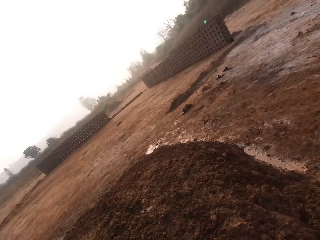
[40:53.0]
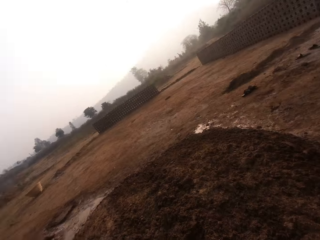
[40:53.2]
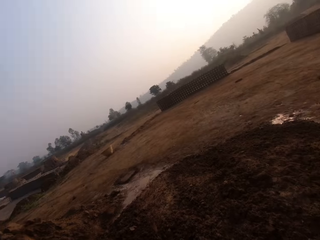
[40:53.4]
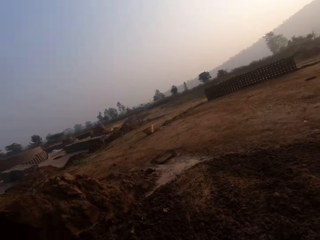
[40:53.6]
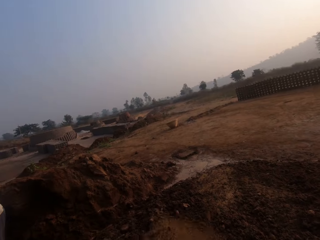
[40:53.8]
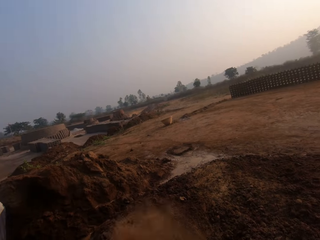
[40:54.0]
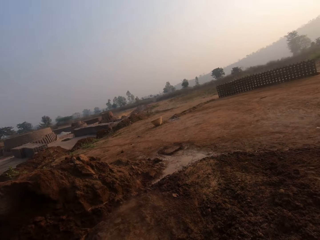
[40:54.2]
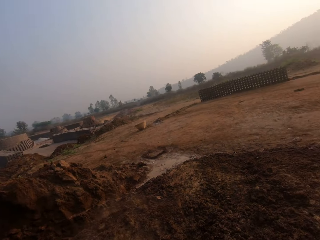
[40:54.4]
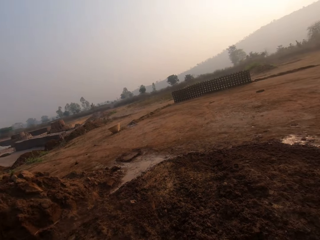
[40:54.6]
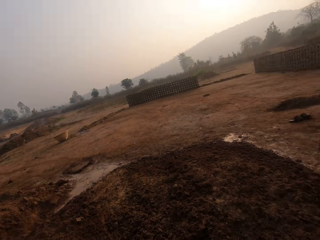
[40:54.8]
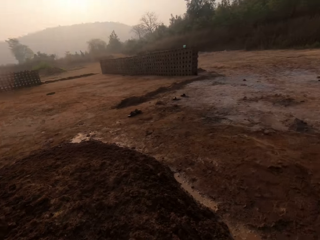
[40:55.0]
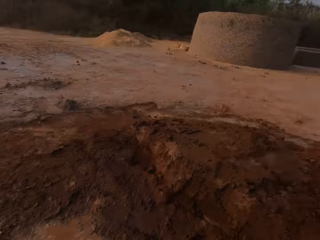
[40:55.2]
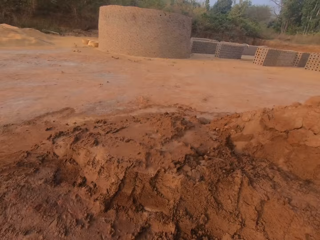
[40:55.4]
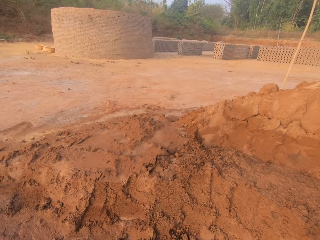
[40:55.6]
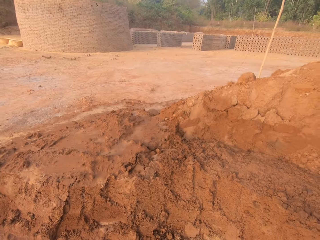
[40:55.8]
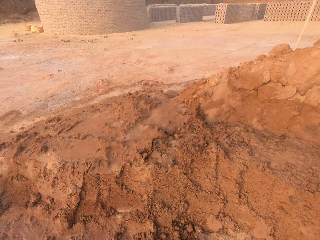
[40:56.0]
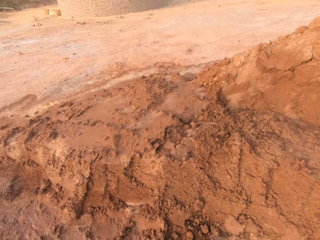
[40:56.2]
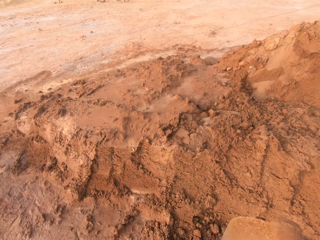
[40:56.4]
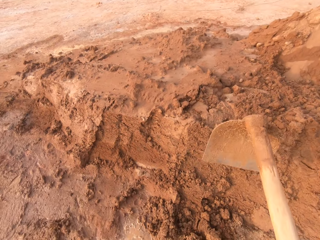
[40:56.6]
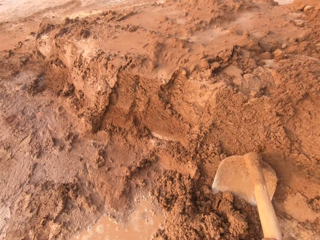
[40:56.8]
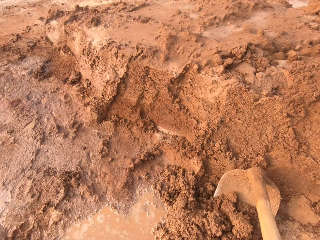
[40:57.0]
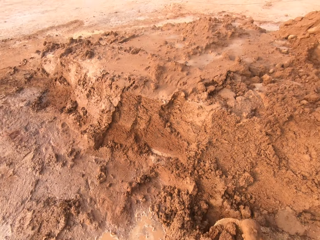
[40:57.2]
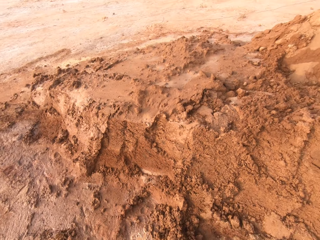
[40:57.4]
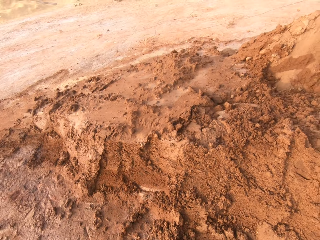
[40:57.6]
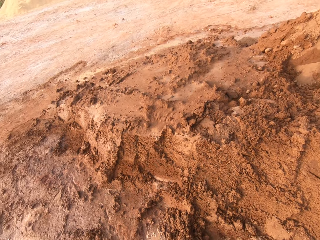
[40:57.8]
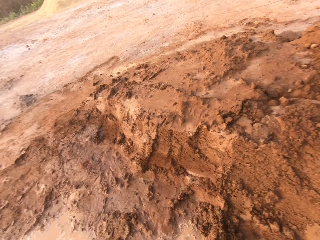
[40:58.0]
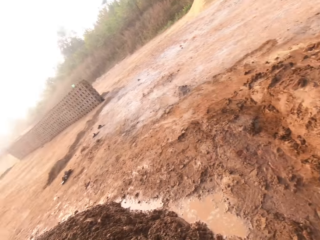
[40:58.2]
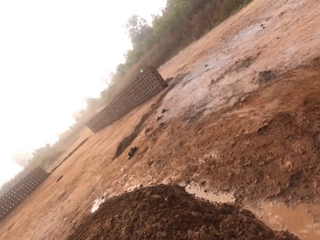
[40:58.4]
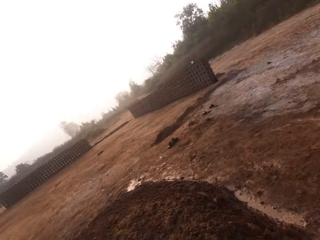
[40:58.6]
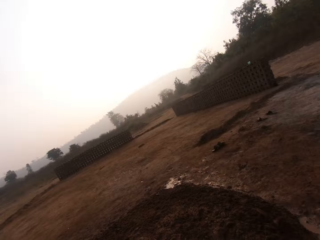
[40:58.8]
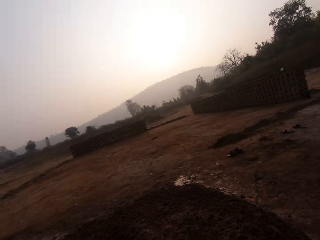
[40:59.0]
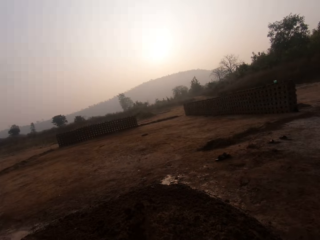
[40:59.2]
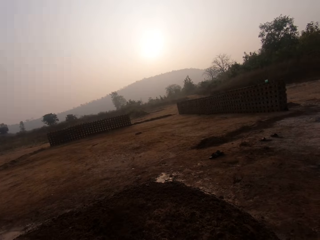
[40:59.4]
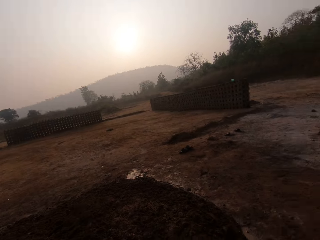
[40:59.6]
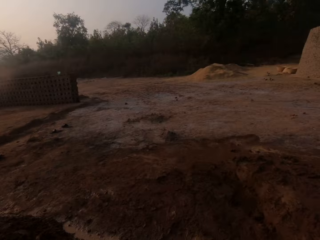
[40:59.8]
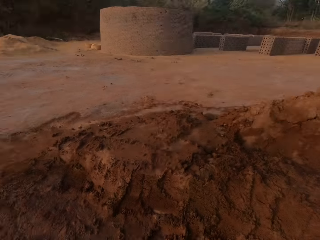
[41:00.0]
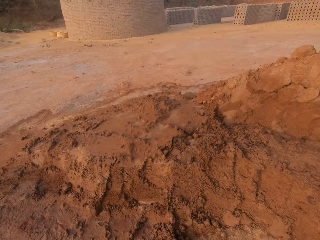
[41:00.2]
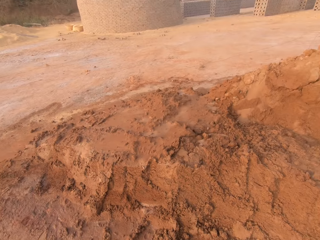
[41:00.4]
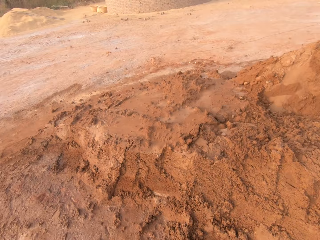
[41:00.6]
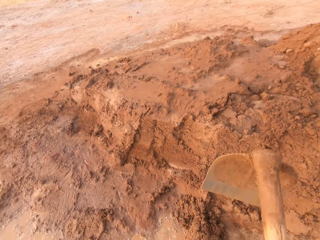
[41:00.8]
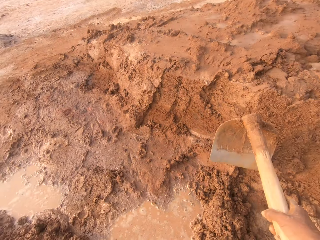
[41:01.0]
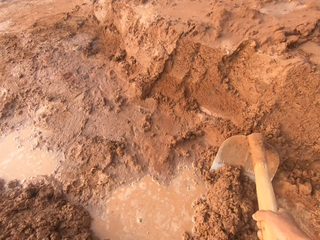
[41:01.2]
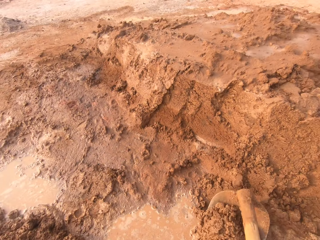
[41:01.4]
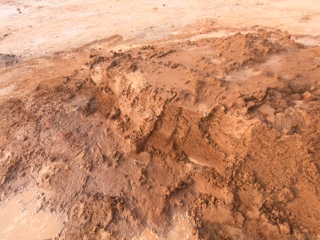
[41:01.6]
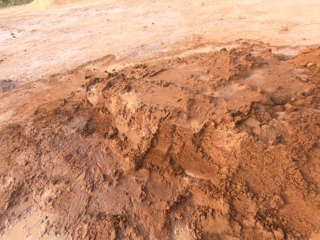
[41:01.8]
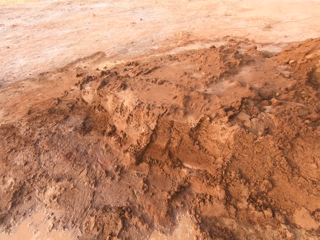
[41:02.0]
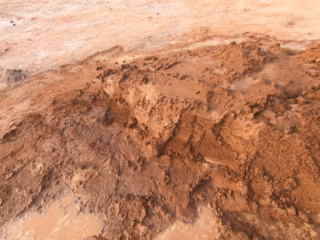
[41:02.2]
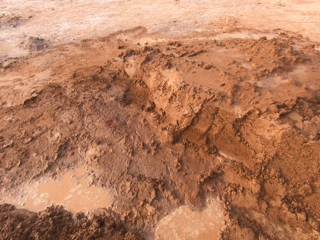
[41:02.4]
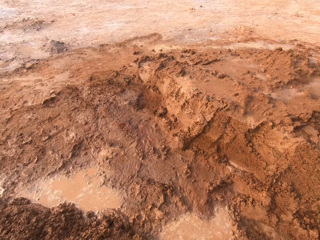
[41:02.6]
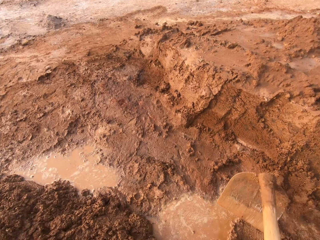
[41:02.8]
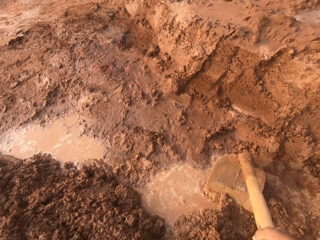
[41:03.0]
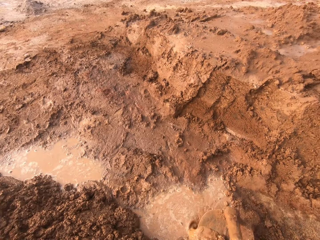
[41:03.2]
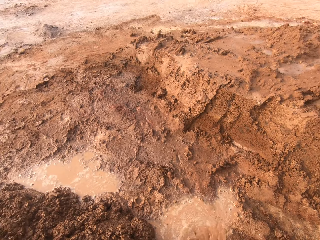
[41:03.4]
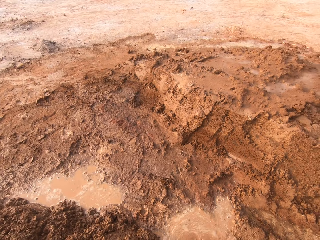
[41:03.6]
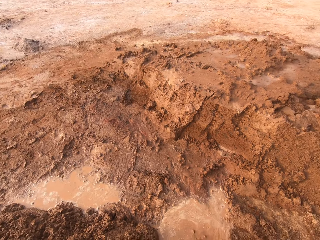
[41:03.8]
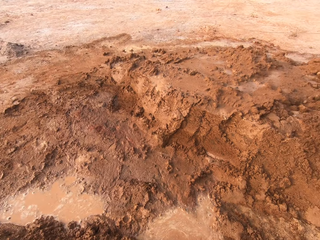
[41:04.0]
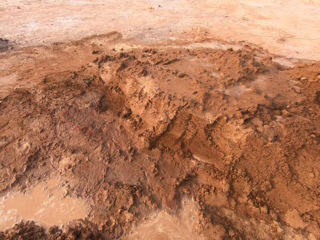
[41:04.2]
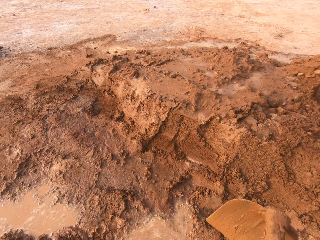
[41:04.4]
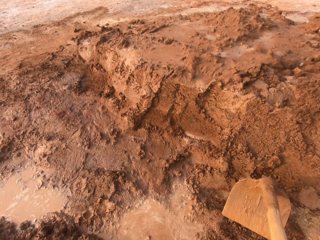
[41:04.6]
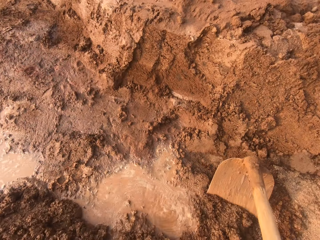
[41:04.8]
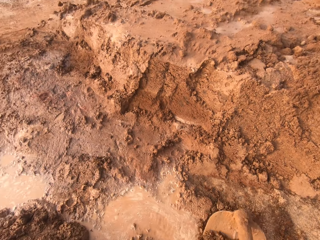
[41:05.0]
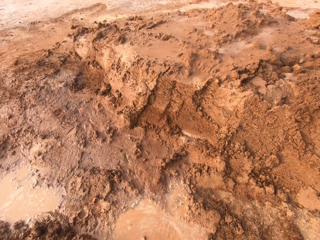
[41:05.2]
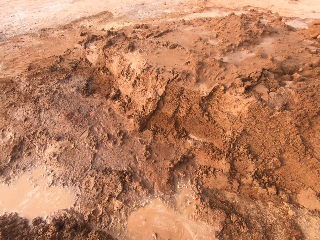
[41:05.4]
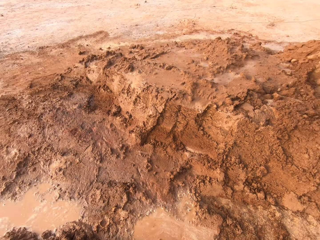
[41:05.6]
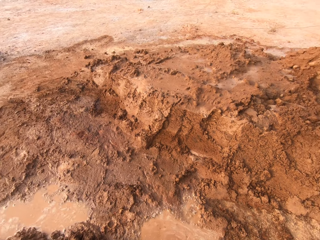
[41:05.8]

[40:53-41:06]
The camera wearer looks around. He pours the sand on the hoe on the ground. He scoops sand from the heap of sand on the ground with the hoe in his right hand. He digs soil with the hoe. He pours the sand on the hoe on the ground. He looks around. He gathers the sand from the heap of sand on the ground with the hoe in his right hand. He digs the soil with the hoe.

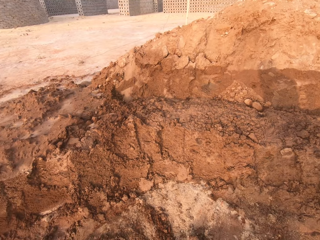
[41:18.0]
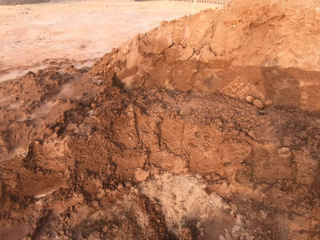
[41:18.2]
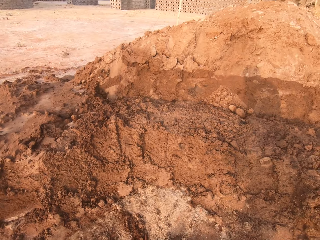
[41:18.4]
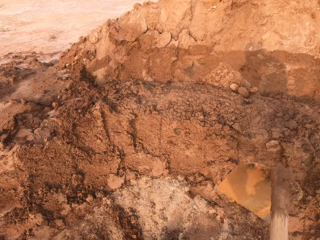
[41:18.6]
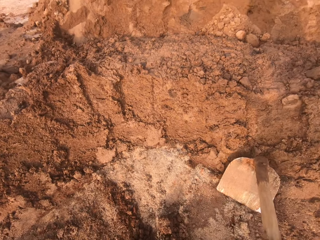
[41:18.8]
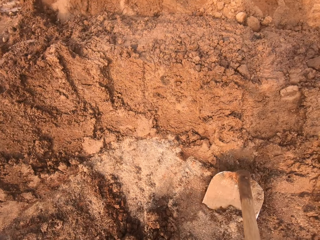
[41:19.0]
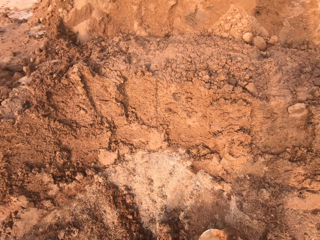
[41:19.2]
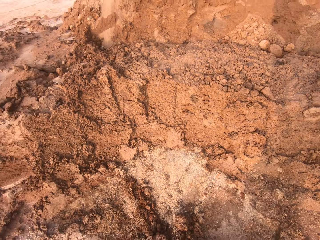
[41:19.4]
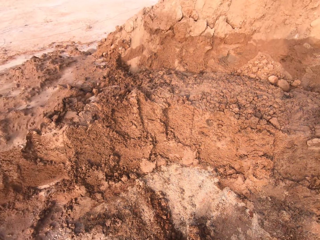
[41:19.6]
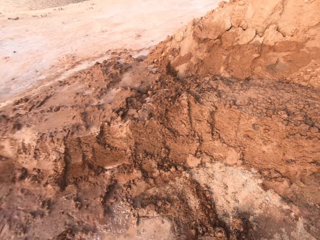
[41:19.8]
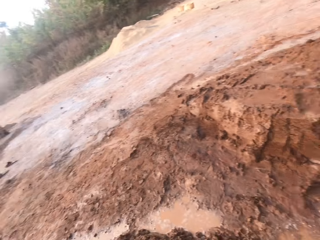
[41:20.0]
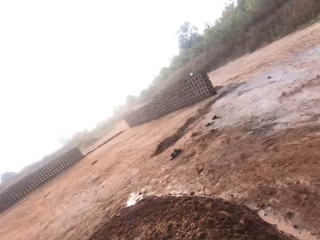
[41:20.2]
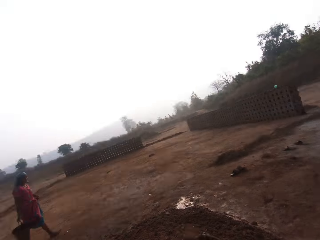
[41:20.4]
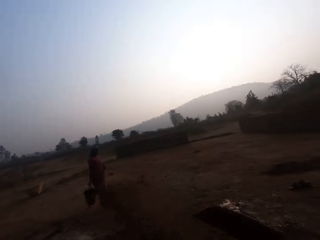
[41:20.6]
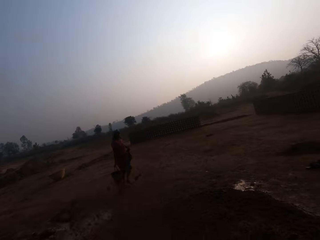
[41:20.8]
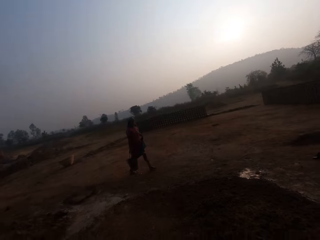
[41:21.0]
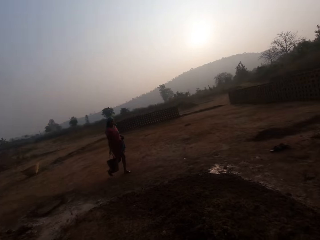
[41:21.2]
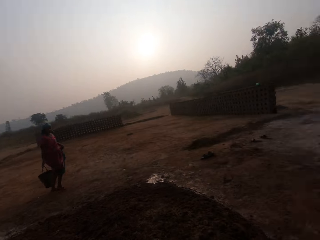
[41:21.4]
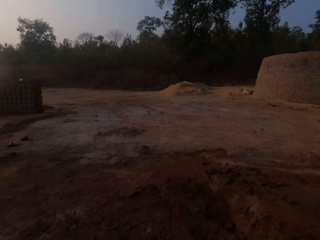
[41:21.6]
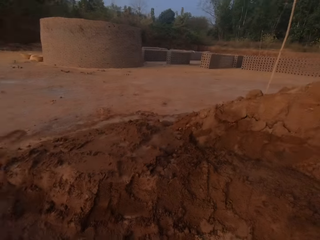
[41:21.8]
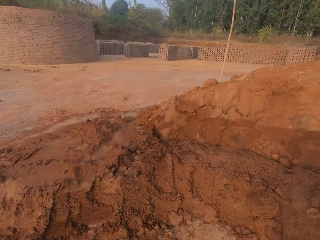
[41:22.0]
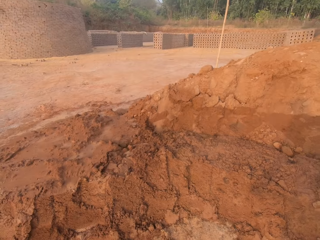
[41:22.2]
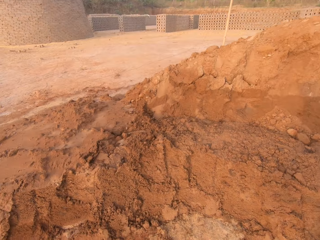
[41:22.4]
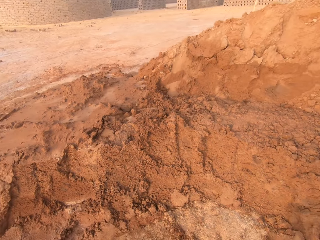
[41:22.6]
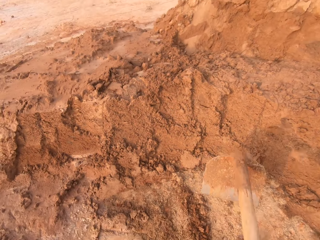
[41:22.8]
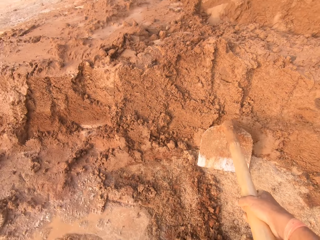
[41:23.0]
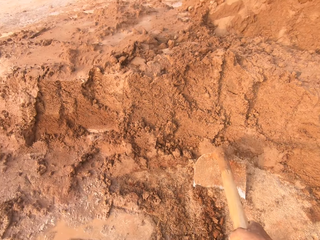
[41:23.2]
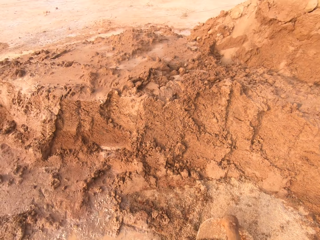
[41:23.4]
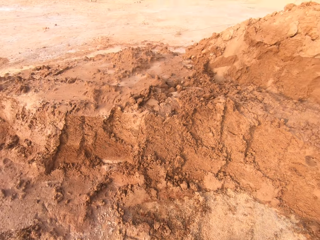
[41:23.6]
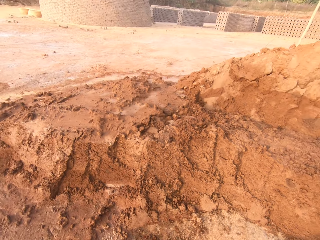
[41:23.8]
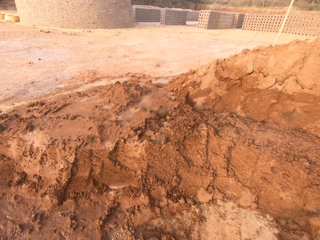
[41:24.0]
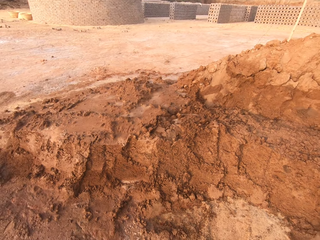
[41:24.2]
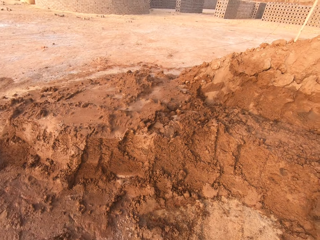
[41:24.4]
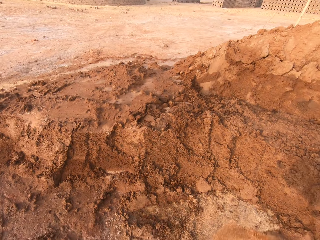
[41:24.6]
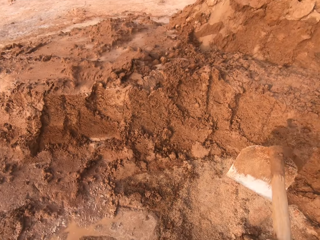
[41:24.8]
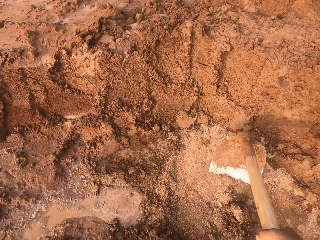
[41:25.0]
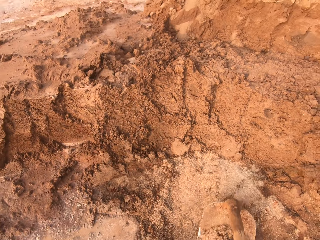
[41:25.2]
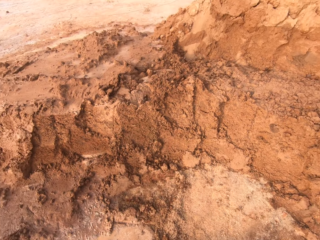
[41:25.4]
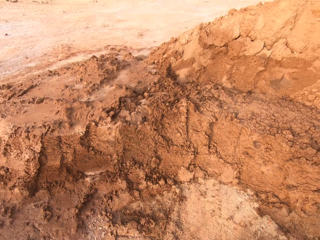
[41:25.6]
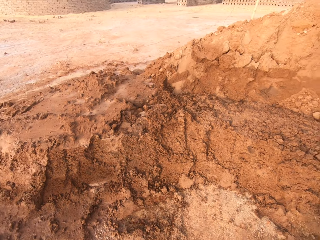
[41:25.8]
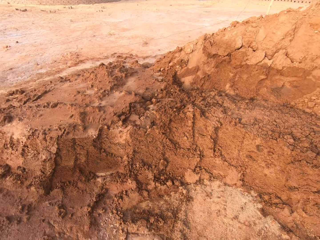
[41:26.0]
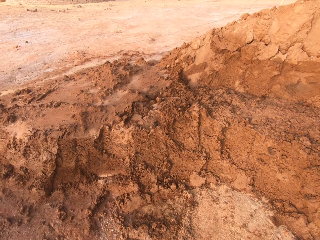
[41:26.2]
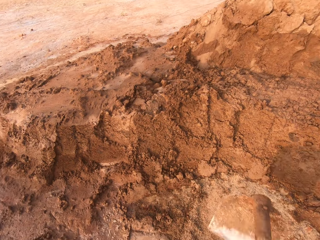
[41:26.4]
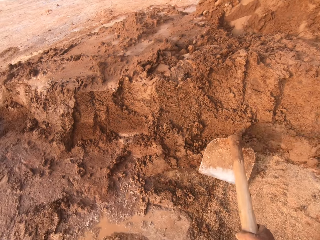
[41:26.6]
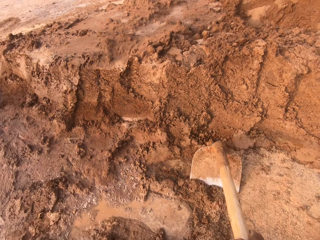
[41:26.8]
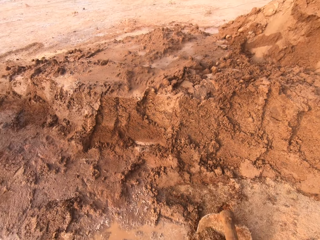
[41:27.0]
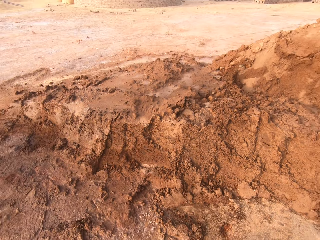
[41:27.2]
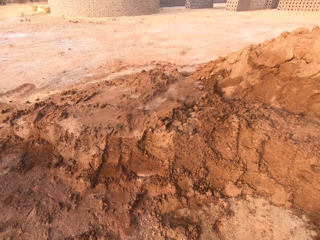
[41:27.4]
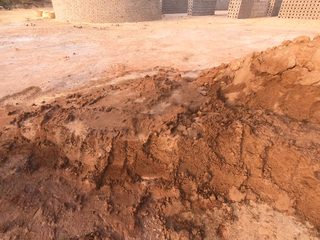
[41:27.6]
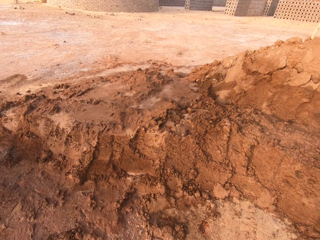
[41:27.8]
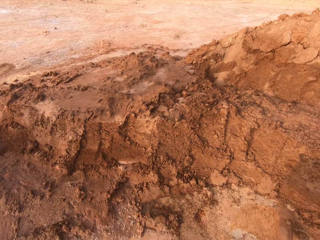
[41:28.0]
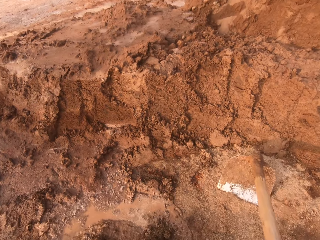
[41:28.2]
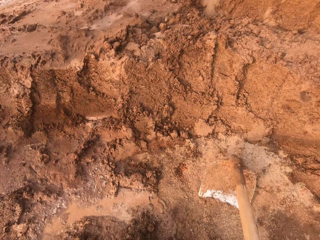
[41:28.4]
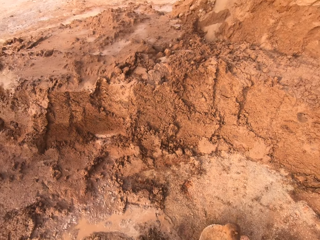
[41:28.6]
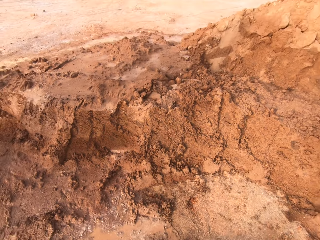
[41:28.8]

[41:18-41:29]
A woman walks towards the camera wearer with a bucket in her right hand. The camera wearer pours the sand on the hoe on the ground with his right hand. He gathers sand from the heap of sand on the ground with the hoe in his right hand.
